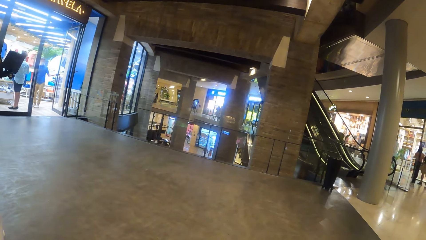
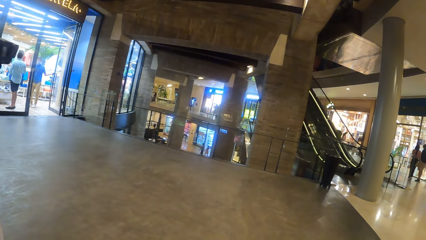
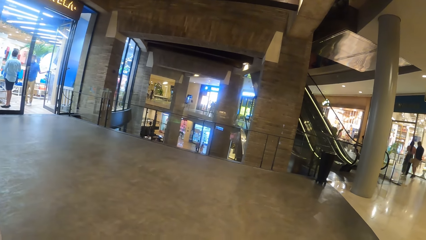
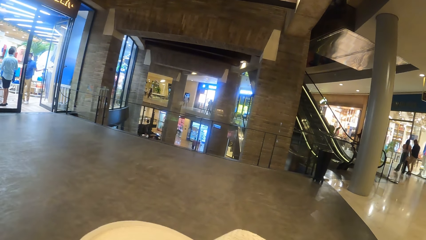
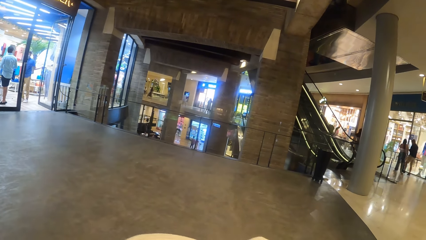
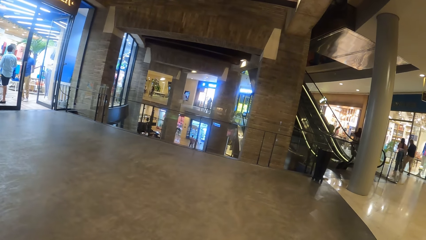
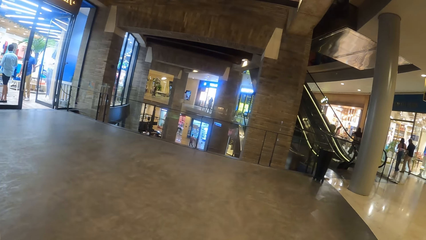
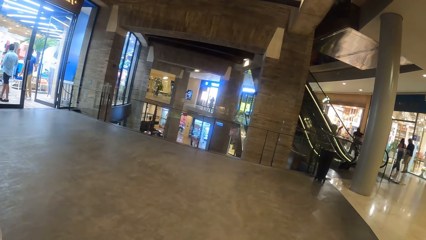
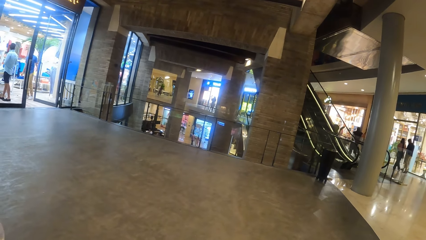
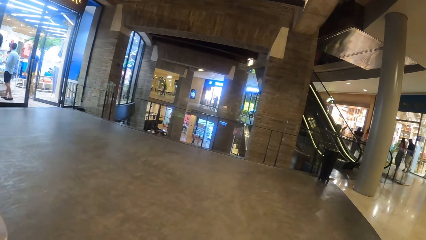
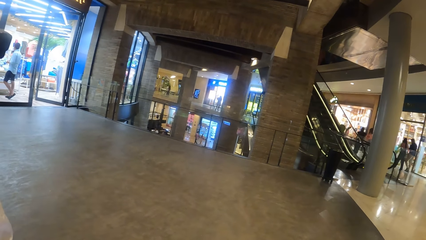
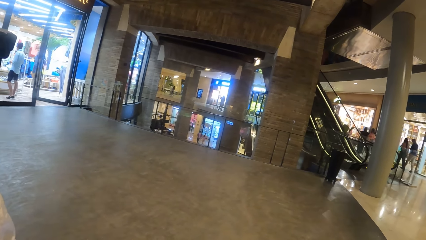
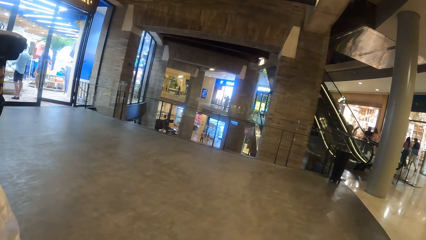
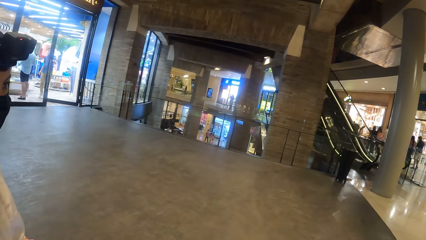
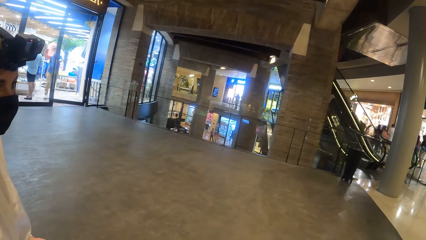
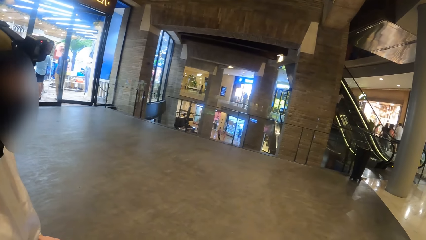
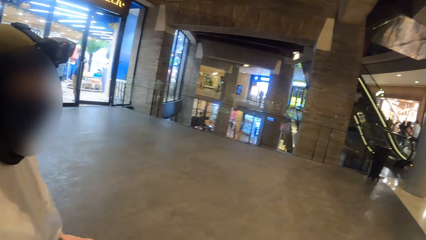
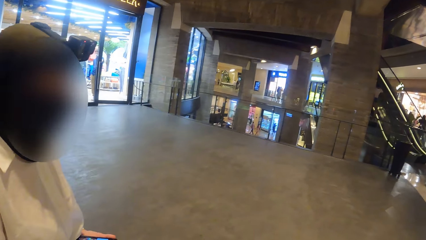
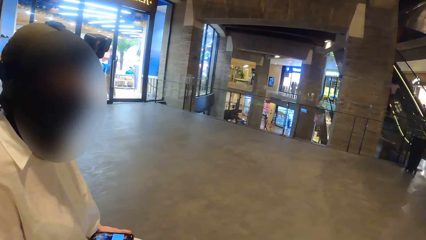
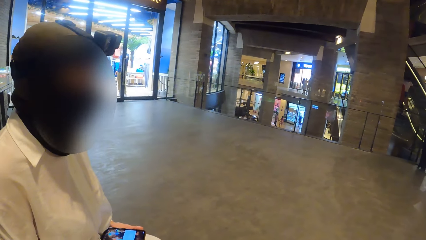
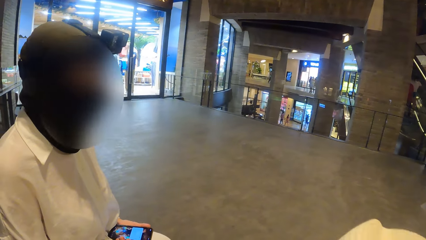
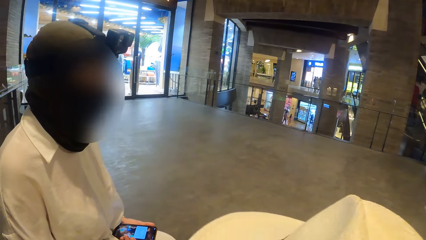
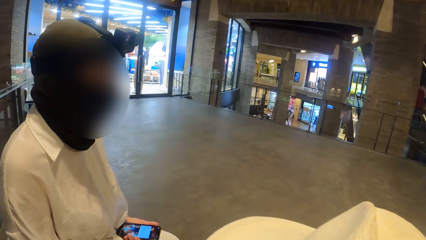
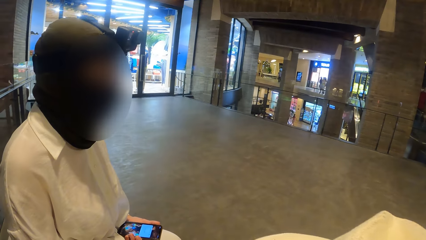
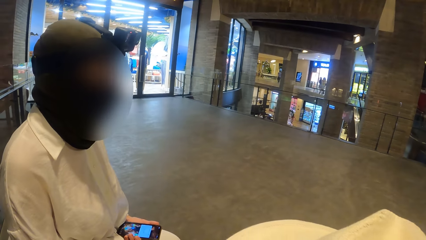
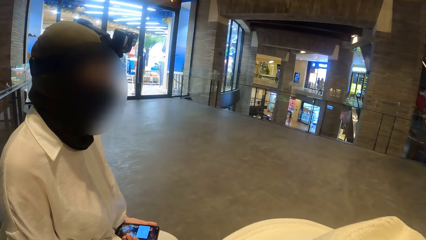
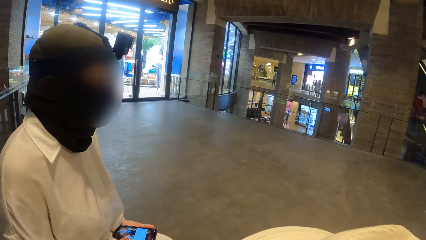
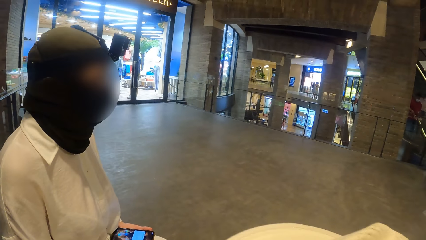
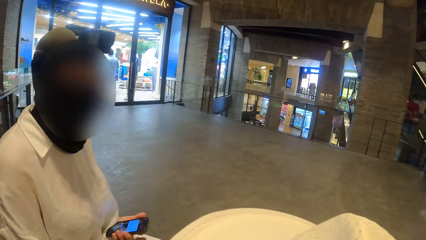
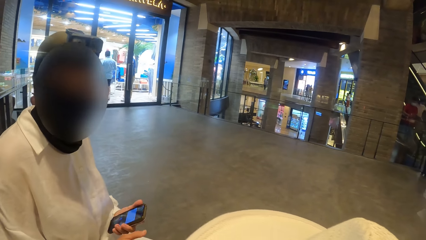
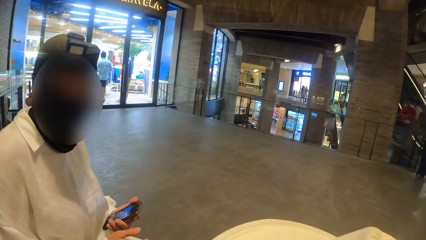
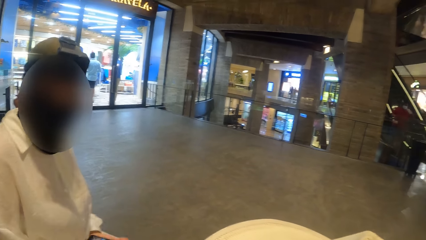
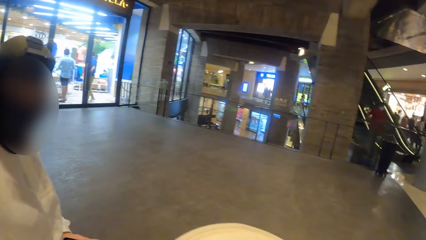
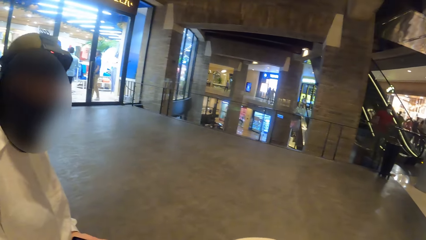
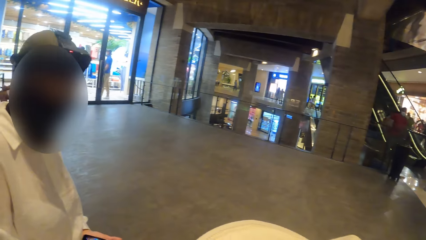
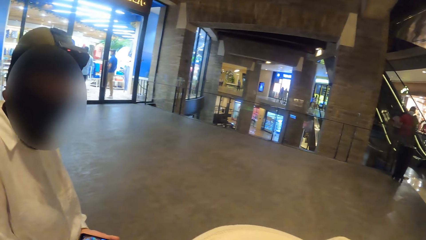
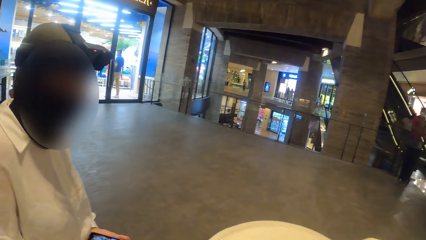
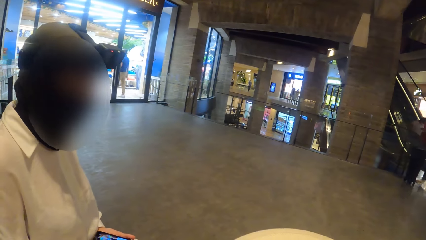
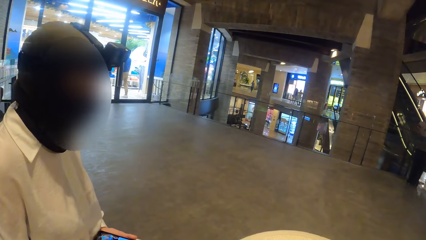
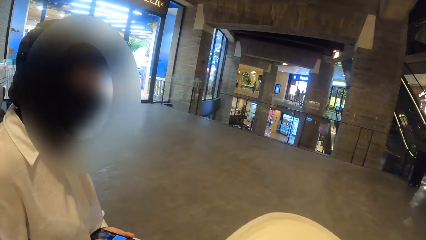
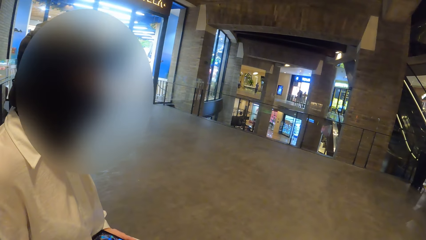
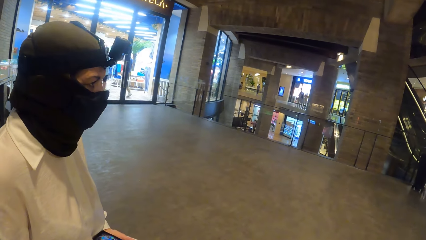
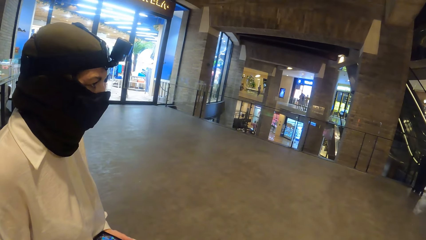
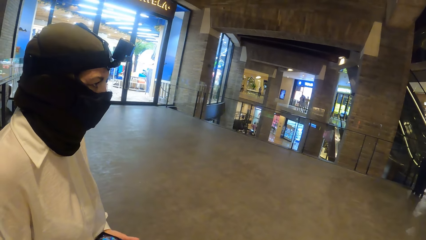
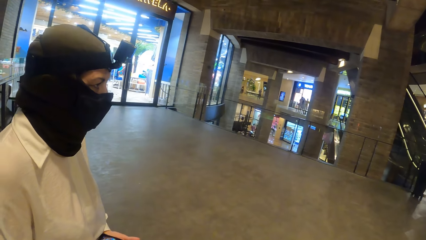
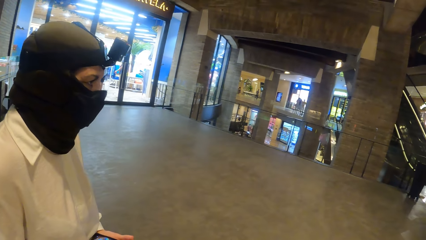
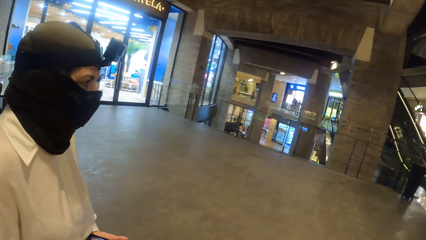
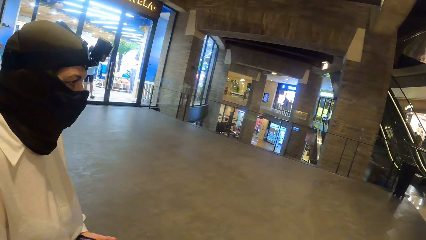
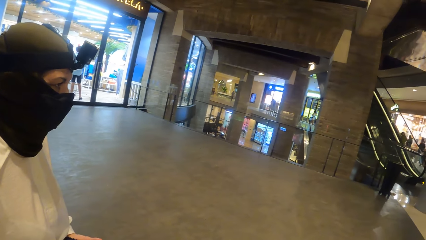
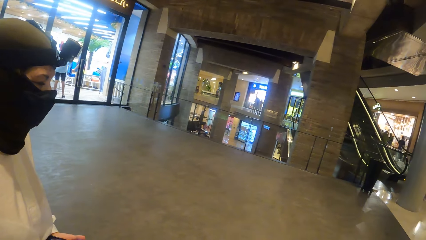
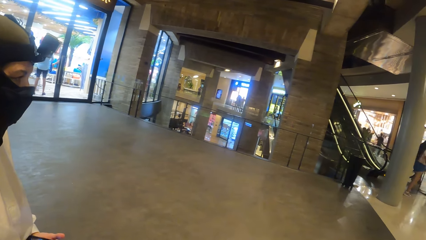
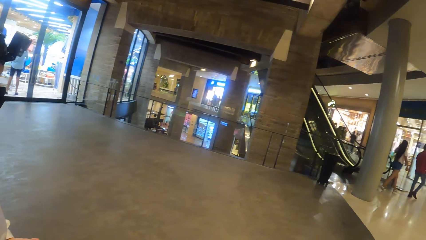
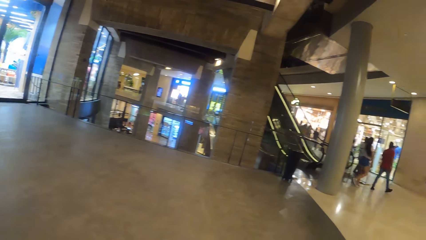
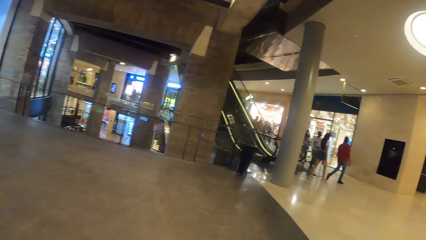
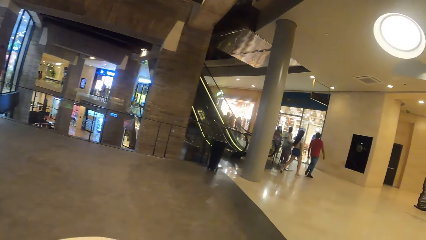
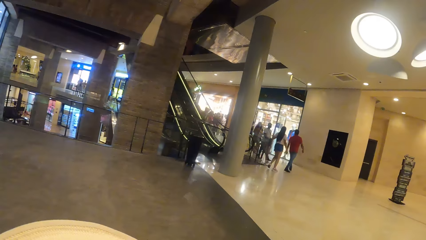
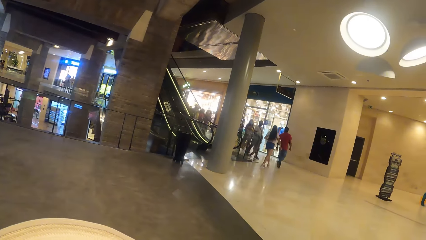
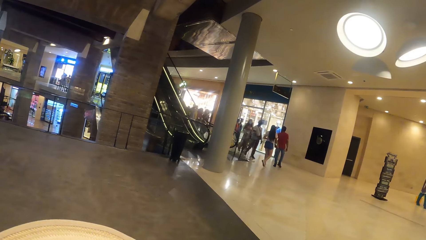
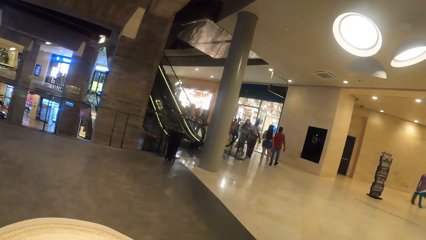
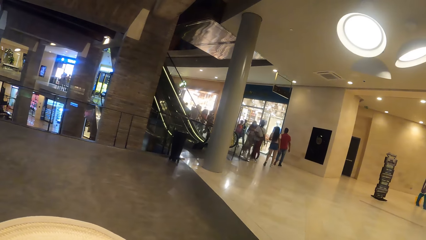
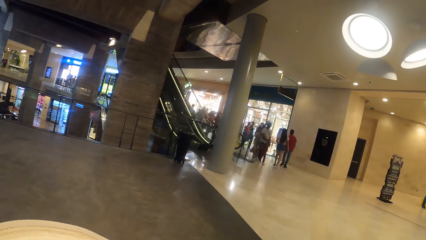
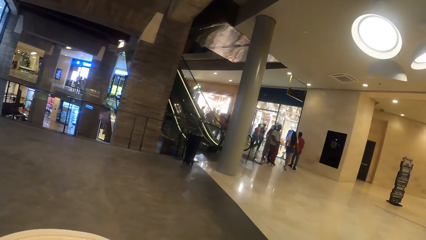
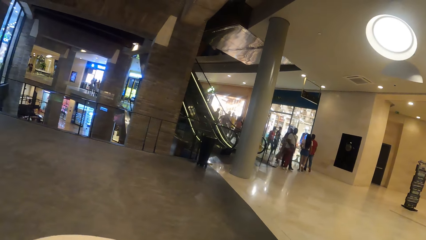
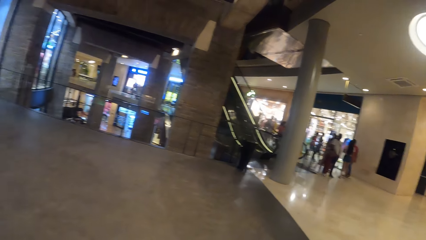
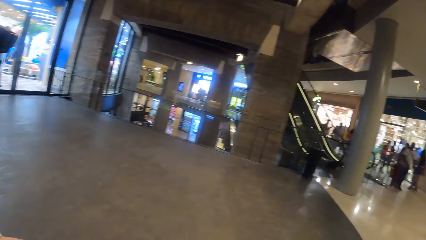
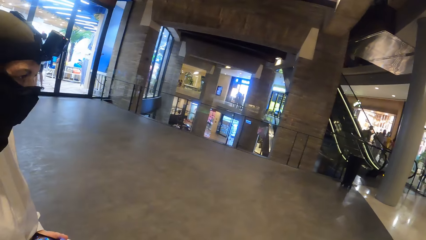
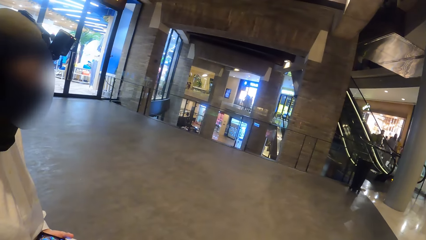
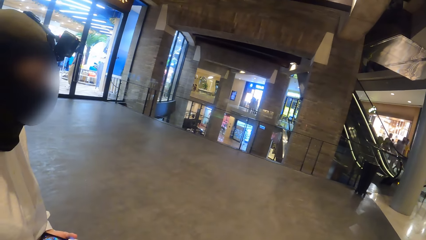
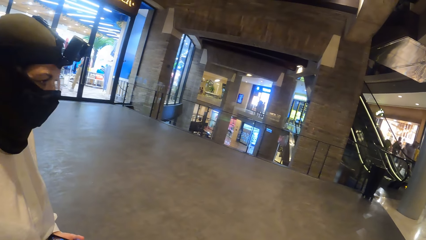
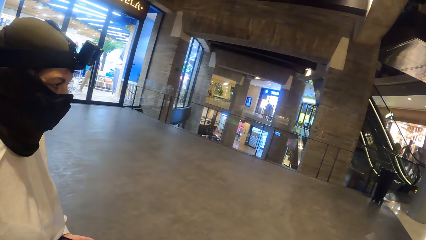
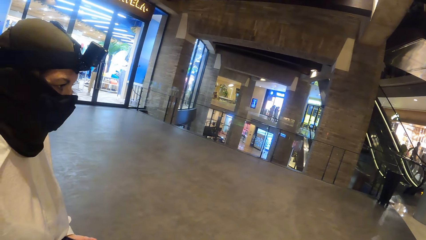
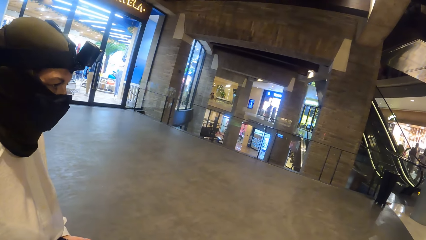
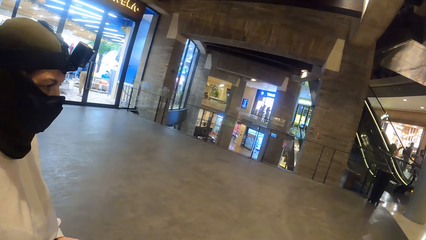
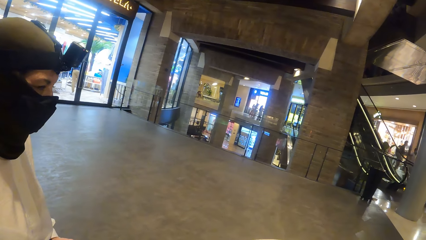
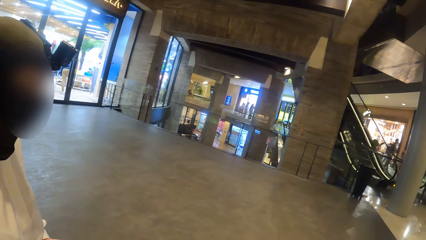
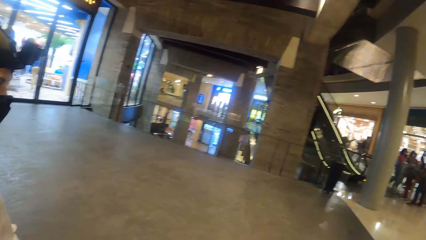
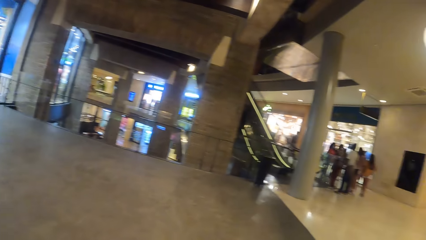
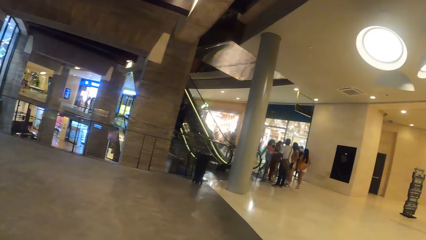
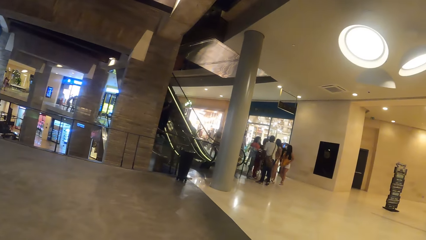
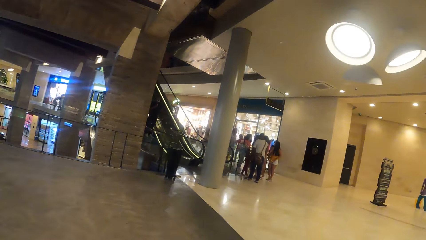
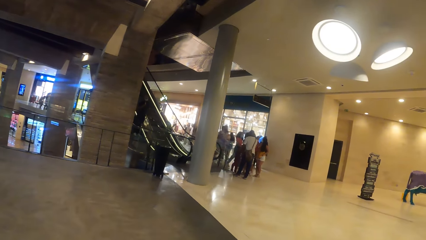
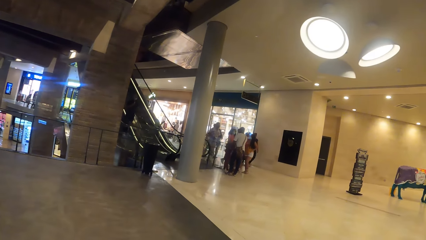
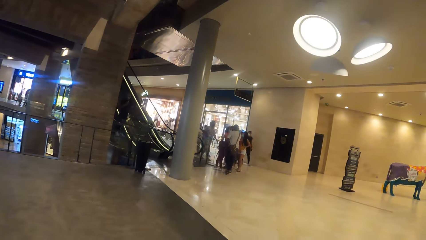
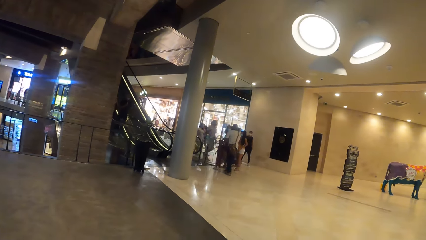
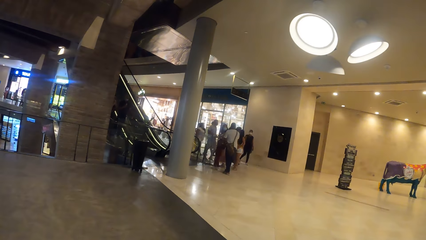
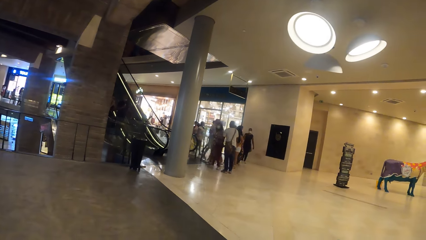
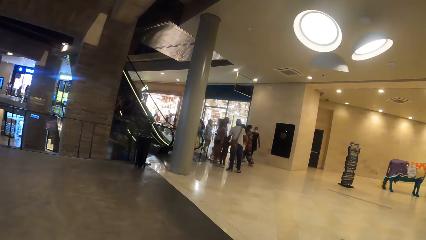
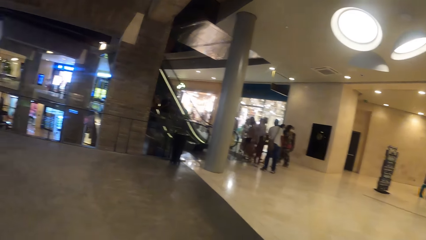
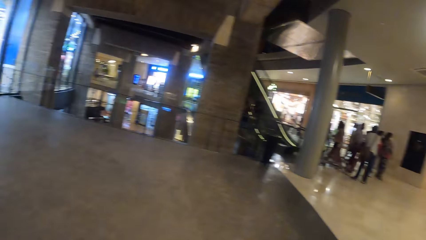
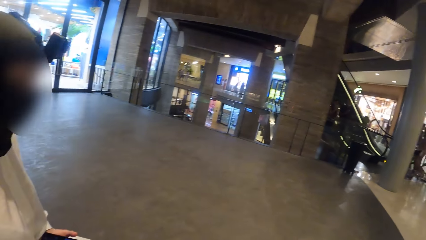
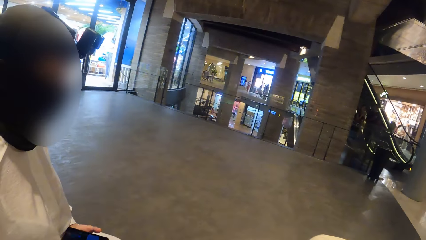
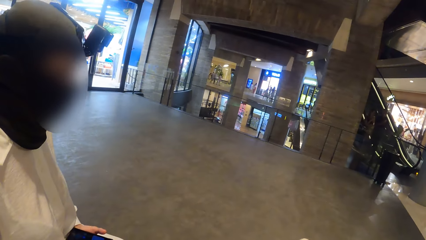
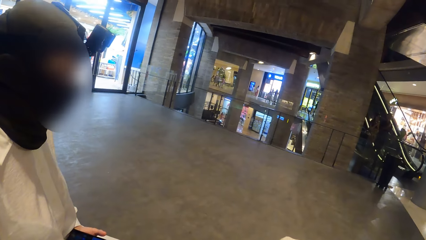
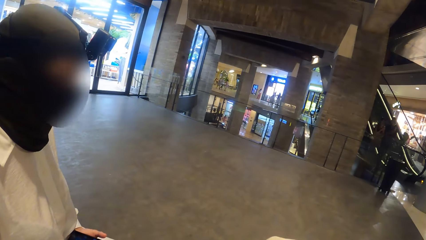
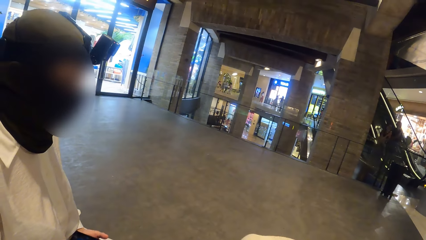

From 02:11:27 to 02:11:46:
The camera wearer raises the hat. They converse with the woman. They look around.
